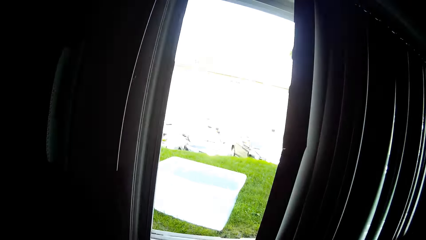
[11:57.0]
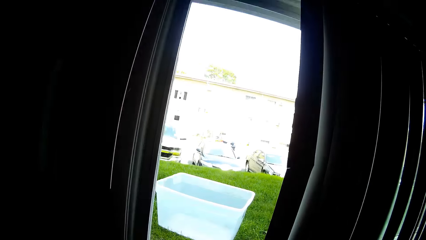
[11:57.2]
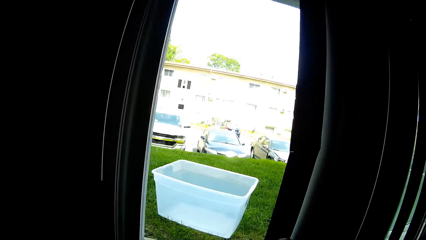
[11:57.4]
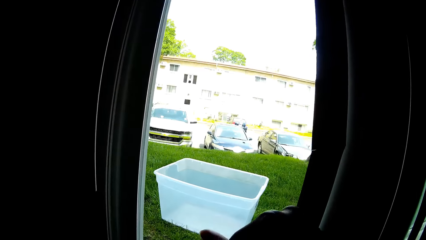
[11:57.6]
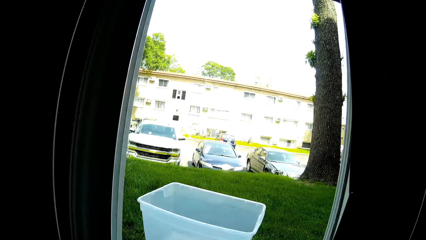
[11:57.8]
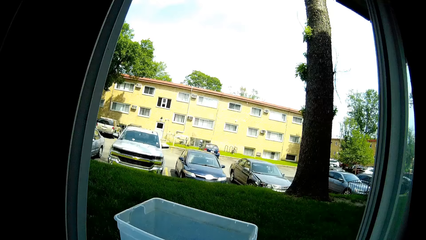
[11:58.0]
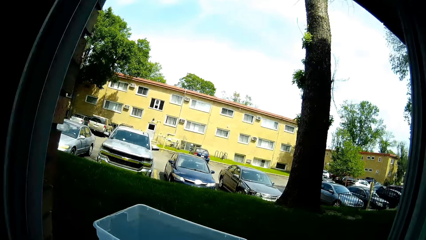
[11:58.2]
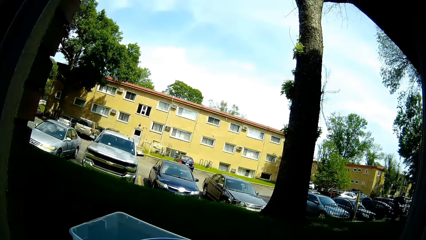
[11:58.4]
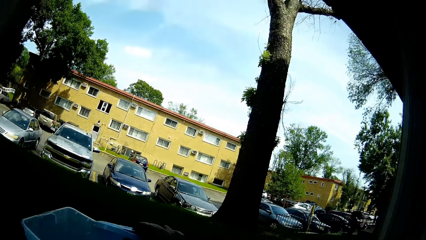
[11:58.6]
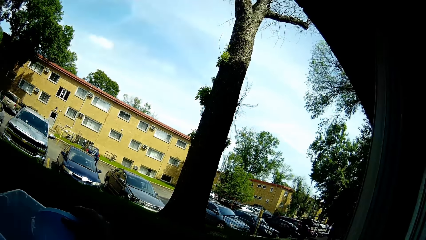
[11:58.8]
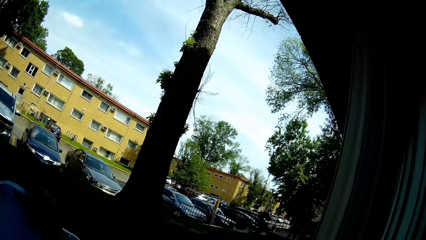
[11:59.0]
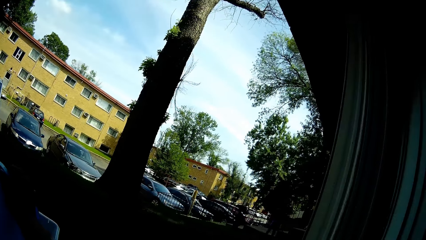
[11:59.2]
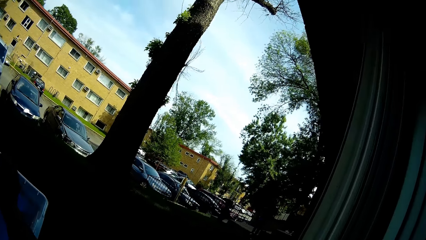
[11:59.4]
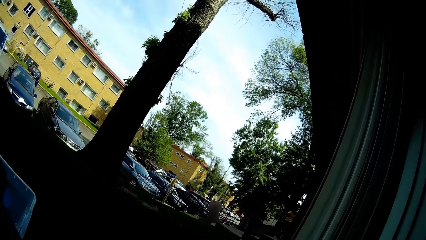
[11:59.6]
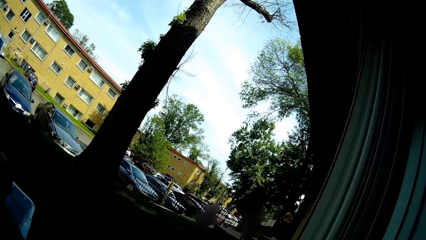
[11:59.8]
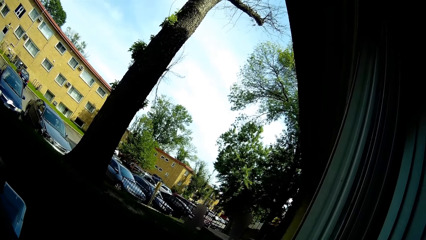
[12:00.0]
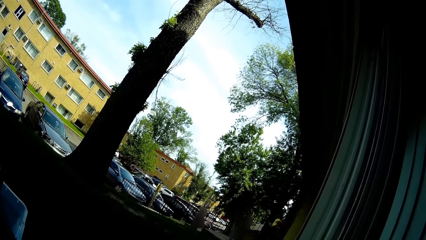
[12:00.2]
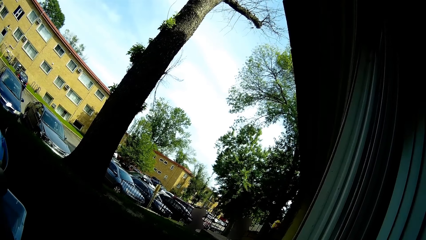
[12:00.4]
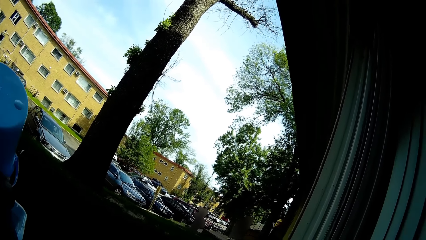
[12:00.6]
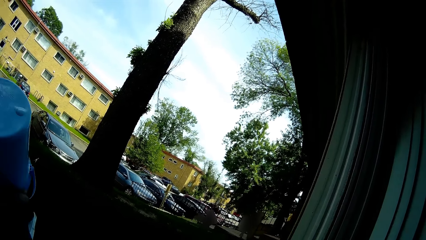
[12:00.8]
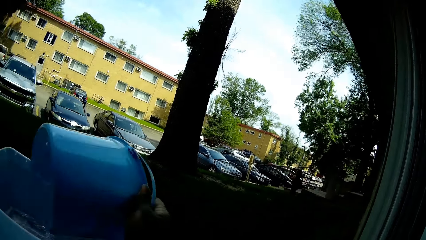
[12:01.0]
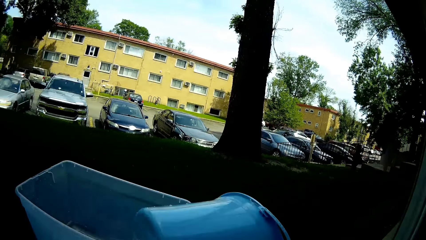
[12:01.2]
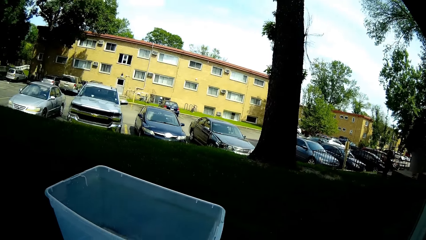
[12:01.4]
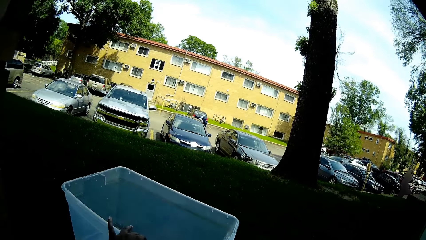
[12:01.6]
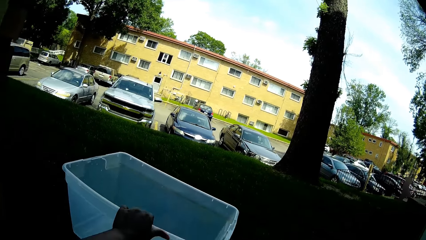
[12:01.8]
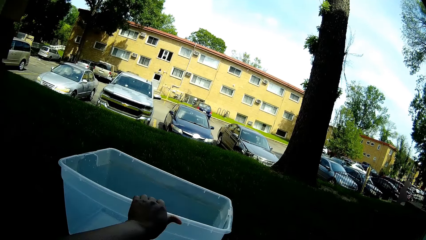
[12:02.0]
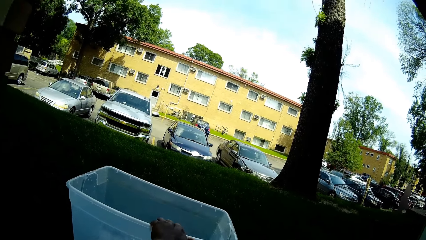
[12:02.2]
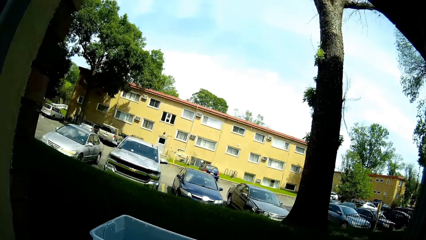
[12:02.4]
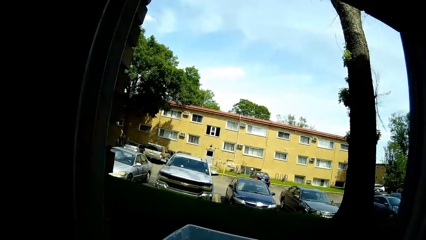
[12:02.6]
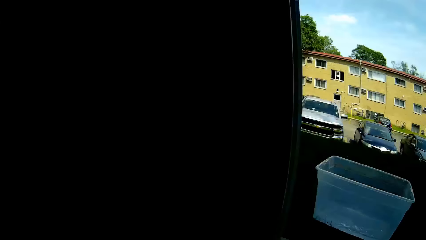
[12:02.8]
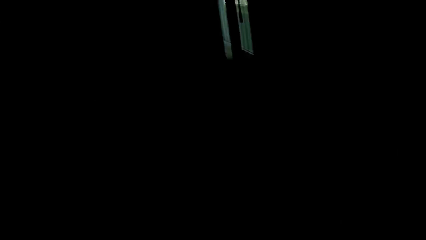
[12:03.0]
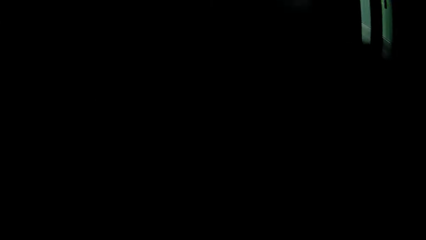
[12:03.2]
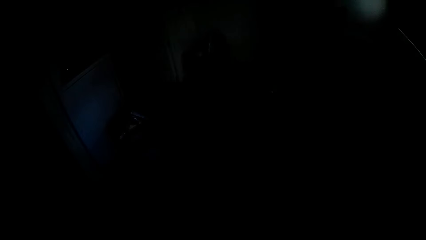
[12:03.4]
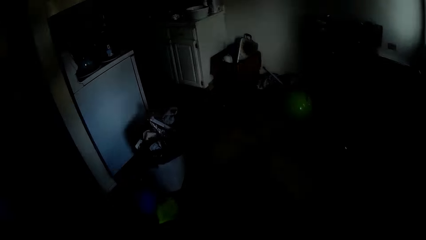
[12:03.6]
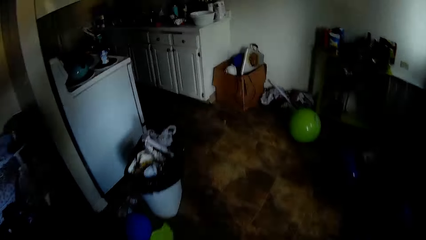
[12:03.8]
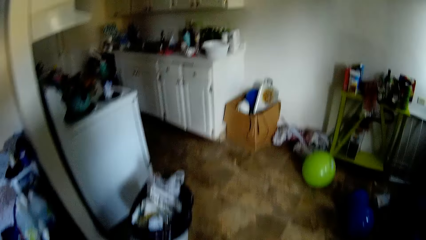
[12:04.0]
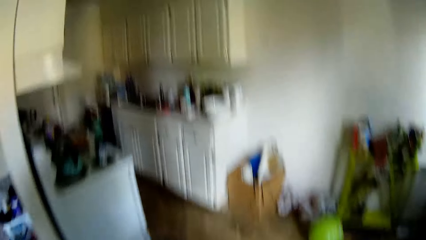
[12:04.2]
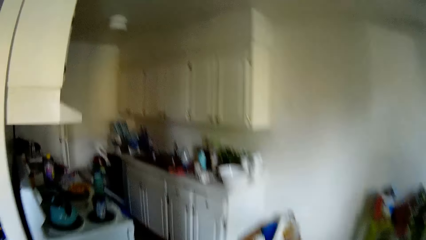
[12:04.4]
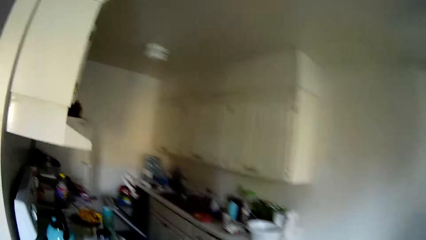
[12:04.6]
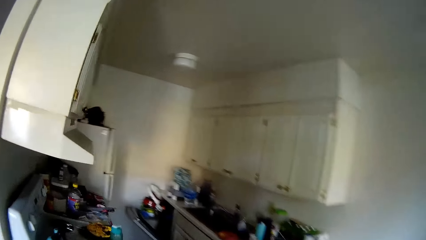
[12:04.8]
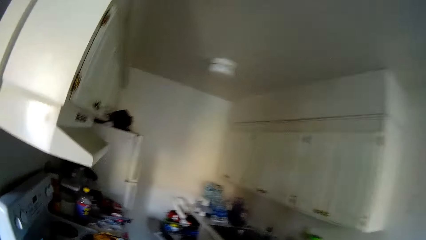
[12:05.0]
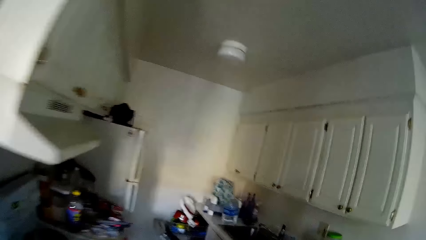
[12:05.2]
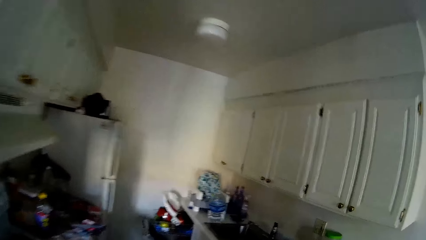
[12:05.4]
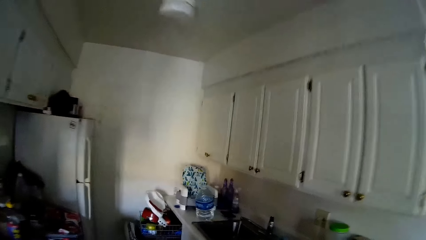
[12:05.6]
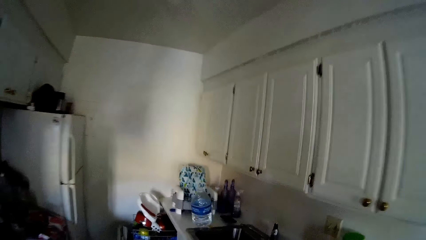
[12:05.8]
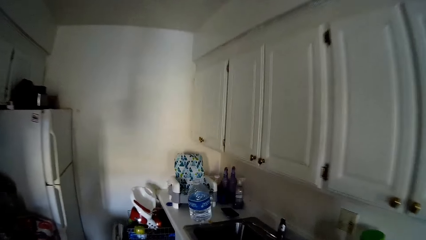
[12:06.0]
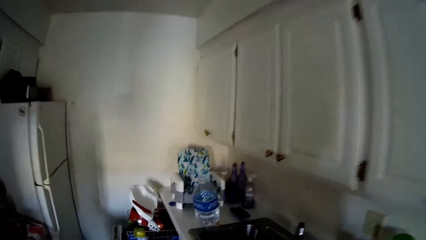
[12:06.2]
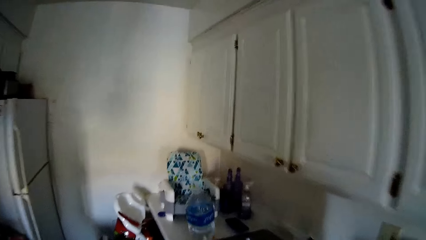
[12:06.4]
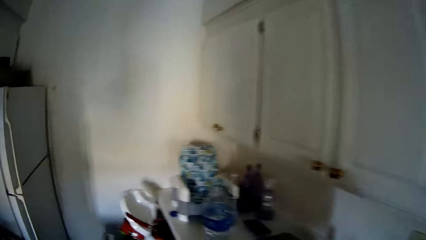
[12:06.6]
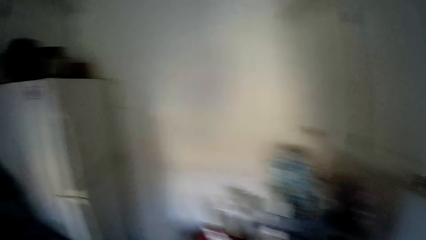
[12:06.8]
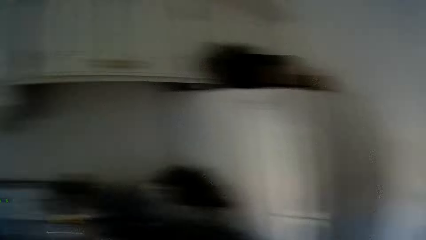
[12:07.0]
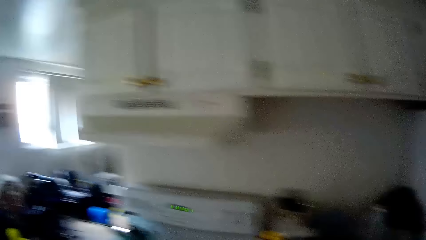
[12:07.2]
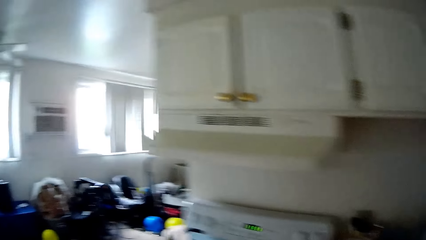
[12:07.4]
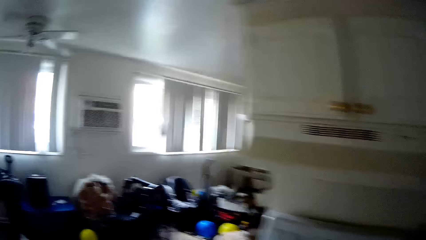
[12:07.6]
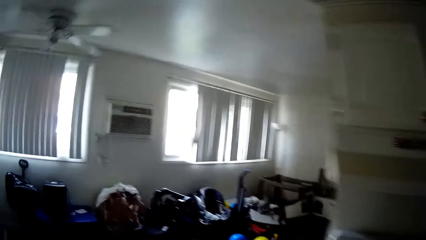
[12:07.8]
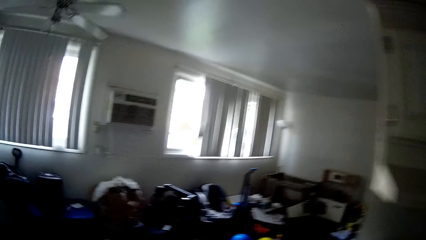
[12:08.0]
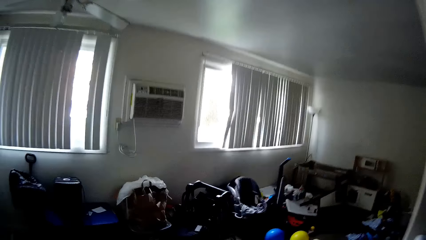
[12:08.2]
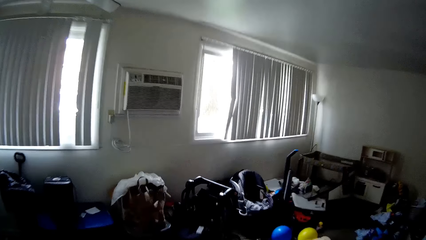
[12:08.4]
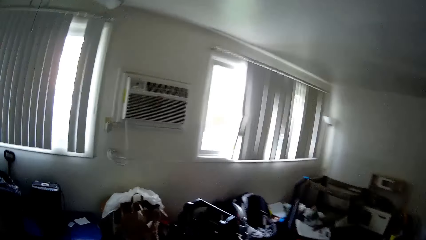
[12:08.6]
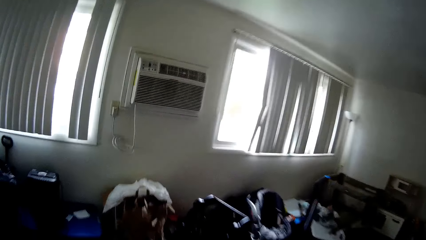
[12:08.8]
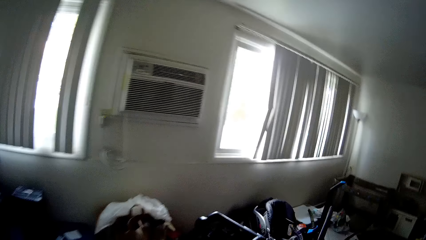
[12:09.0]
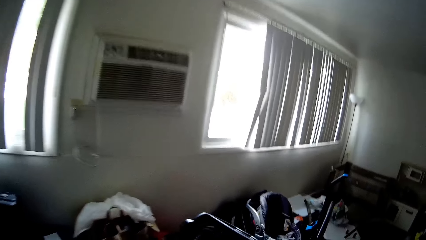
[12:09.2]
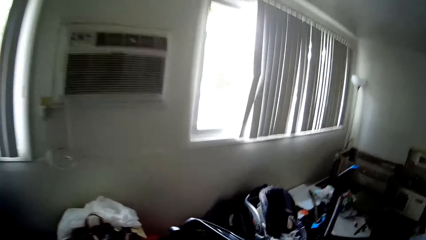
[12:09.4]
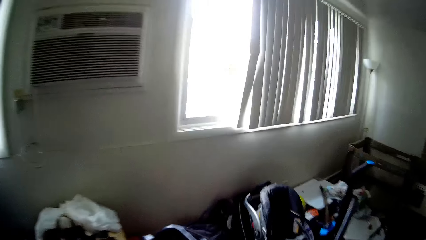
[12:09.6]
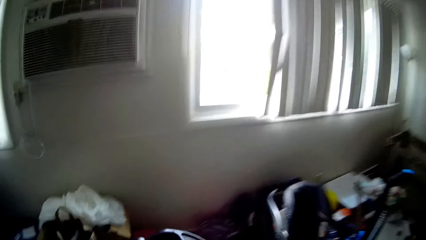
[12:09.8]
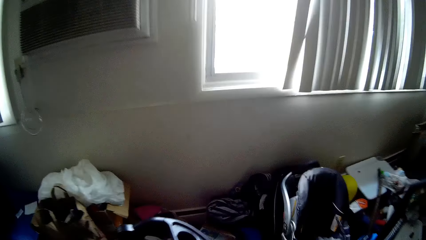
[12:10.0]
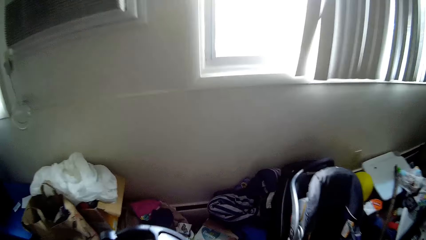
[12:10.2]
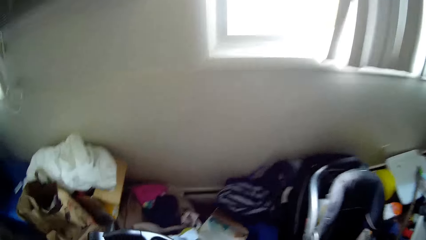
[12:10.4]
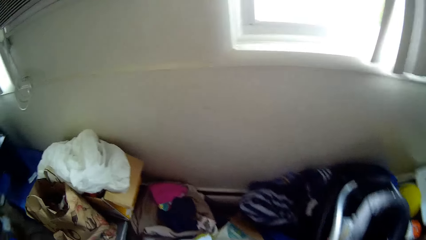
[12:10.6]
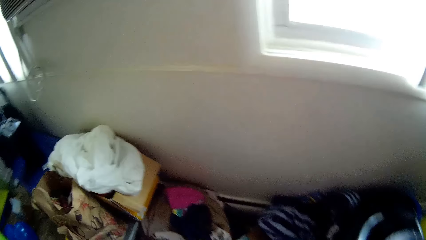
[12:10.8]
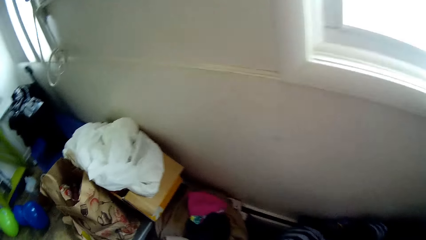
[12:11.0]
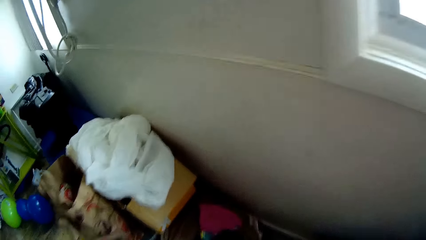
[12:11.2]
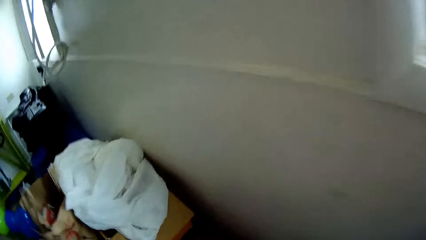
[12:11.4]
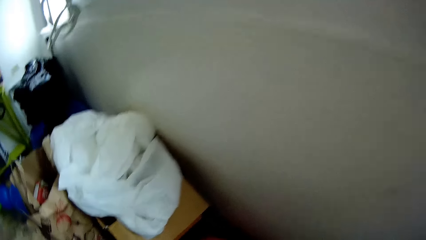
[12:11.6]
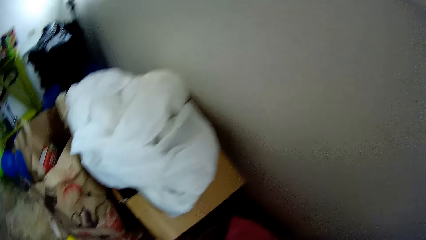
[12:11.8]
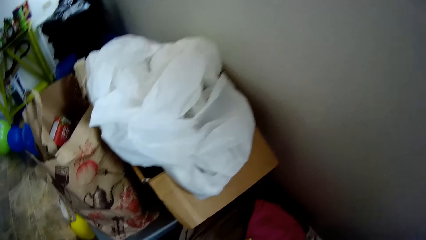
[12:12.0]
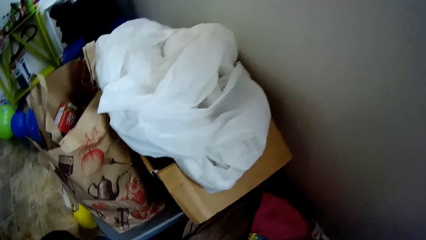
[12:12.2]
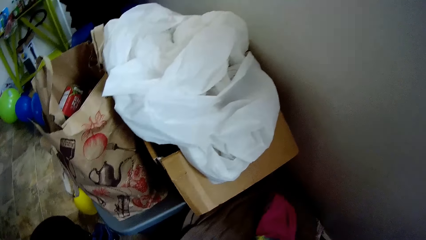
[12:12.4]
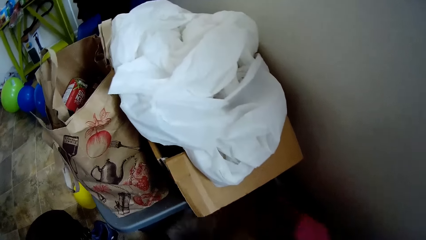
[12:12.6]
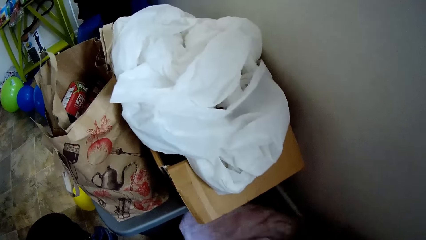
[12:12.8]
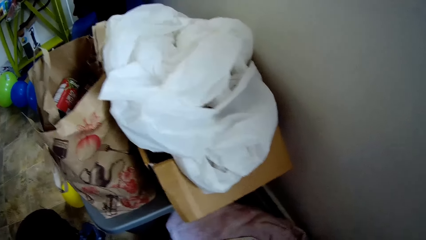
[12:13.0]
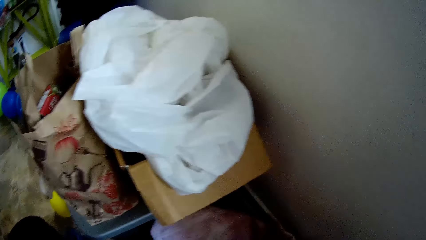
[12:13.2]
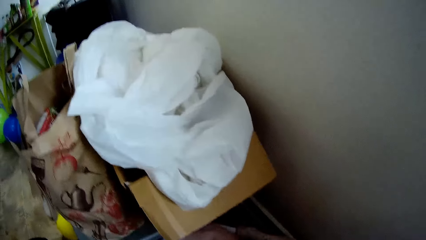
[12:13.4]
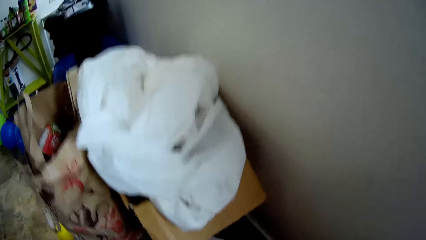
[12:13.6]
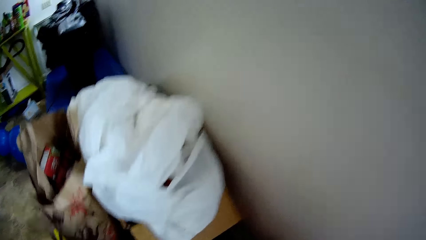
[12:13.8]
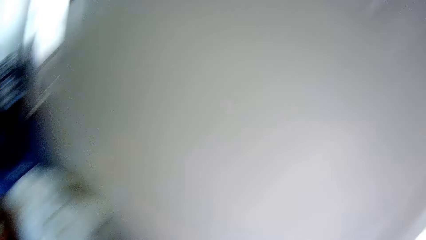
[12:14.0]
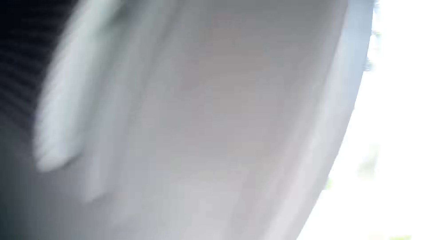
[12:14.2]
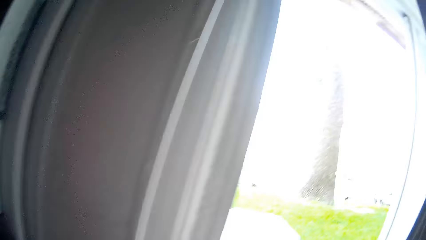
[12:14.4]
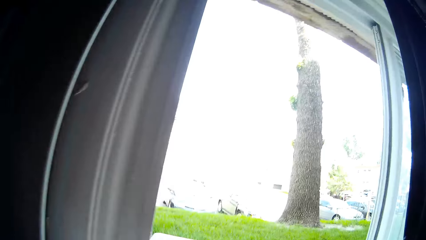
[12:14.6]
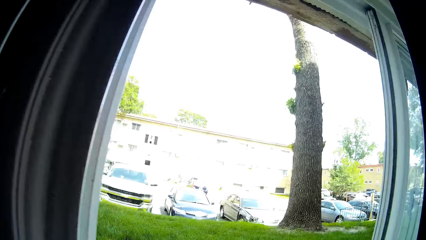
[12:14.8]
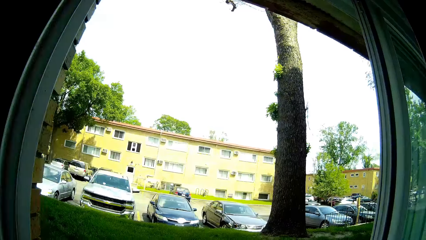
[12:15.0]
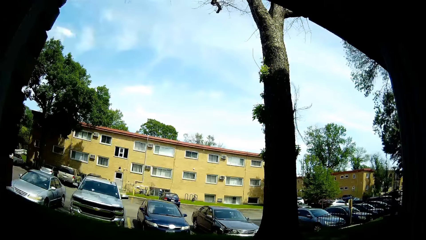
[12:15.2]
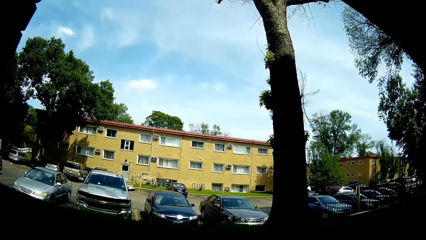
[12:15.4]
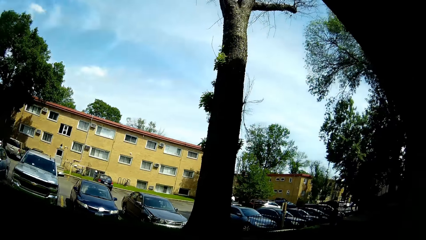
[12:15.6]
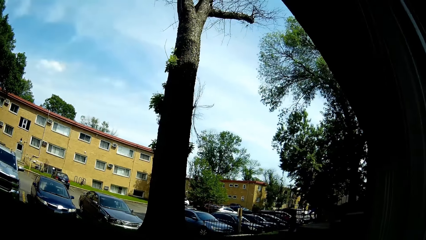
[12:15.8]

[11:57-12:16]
The camera wearer lifts the bucket. She pours the water in the bucket in her hands into the plastic outside through the window. She touches the bucket, adjusts the plastic outside the window with her left hand. She walks into the kitchen. She picks up blankets on the floor in the living room with her left hand.
